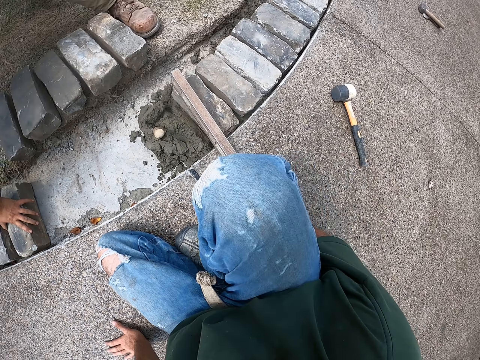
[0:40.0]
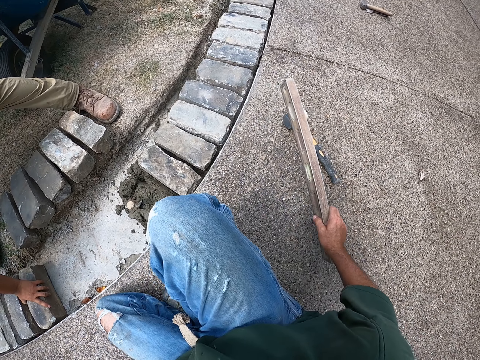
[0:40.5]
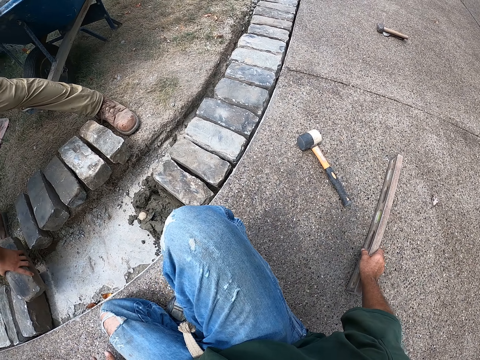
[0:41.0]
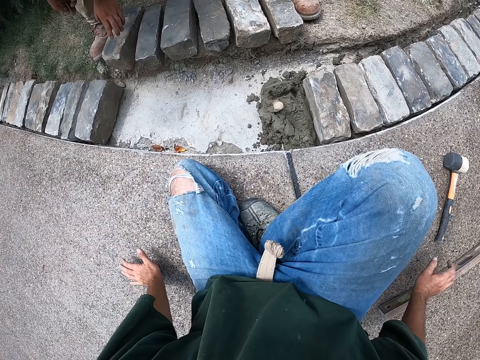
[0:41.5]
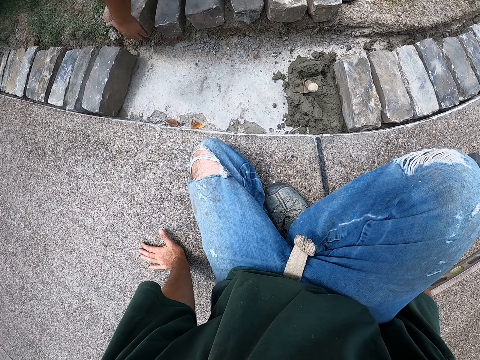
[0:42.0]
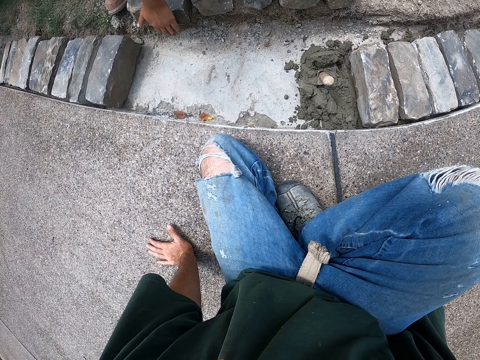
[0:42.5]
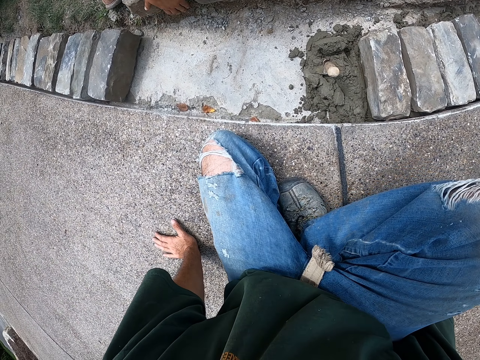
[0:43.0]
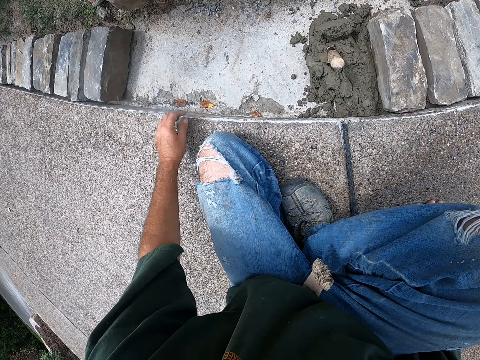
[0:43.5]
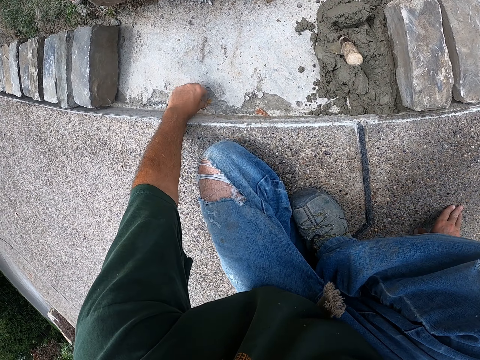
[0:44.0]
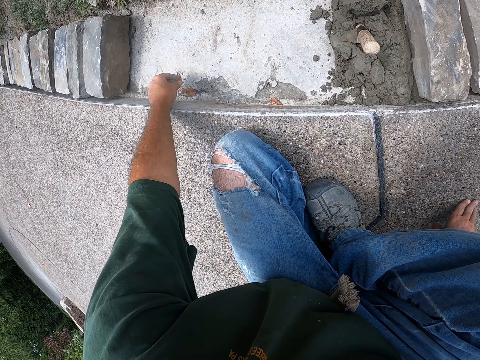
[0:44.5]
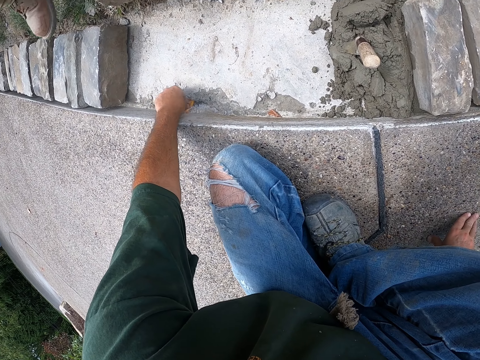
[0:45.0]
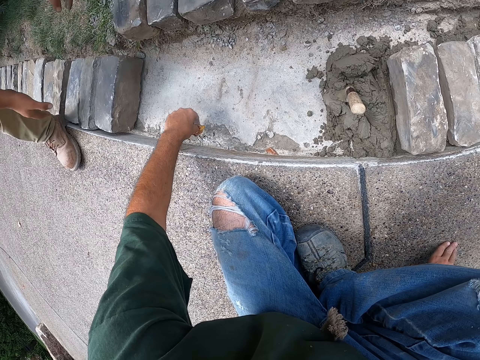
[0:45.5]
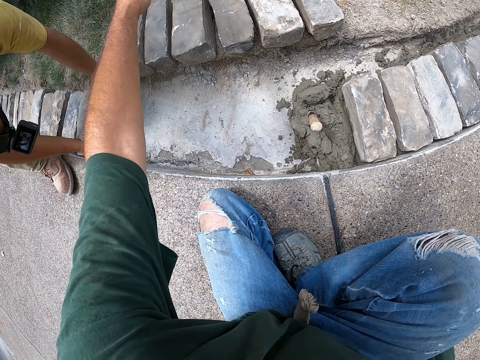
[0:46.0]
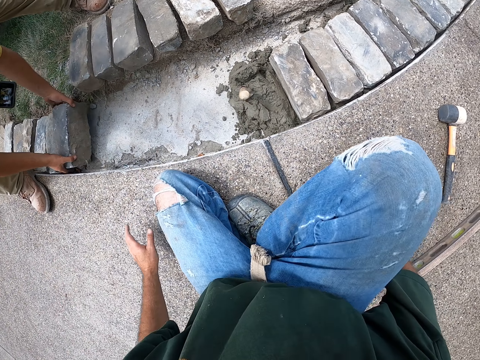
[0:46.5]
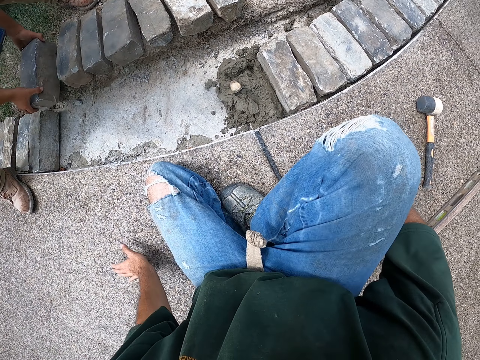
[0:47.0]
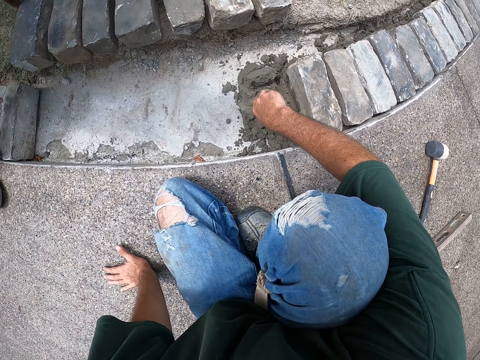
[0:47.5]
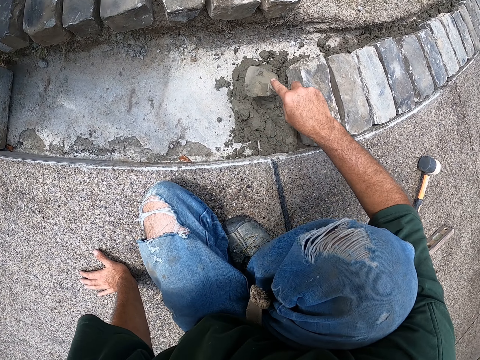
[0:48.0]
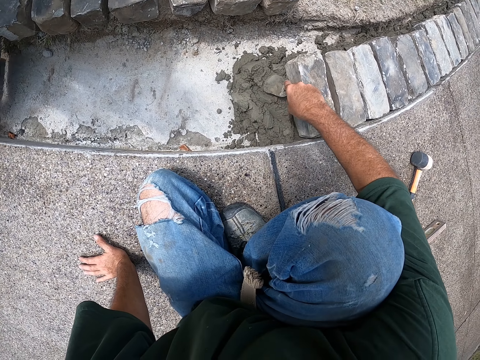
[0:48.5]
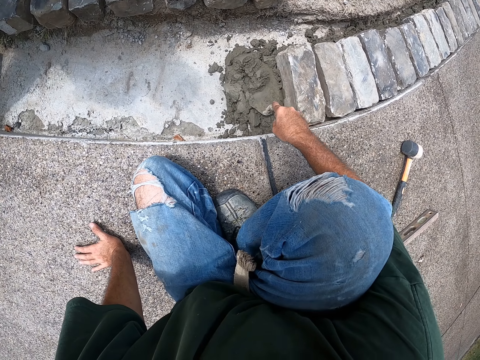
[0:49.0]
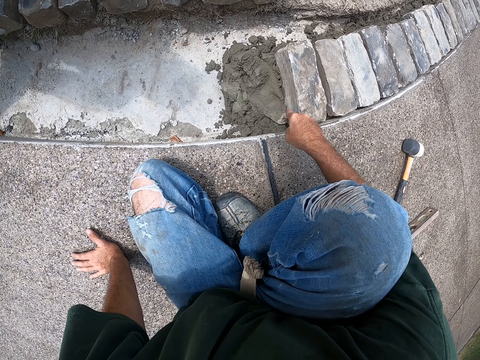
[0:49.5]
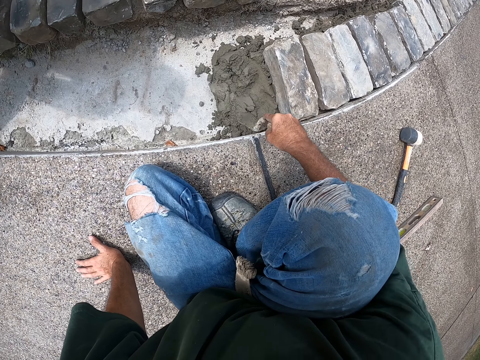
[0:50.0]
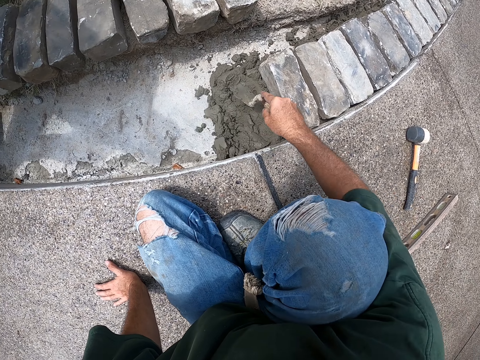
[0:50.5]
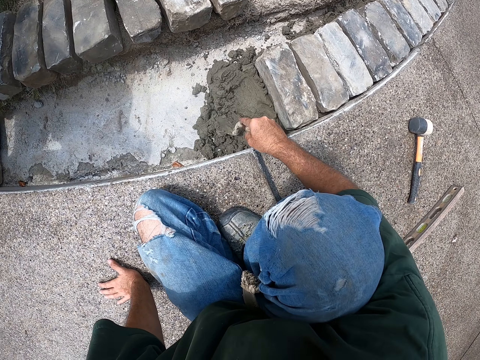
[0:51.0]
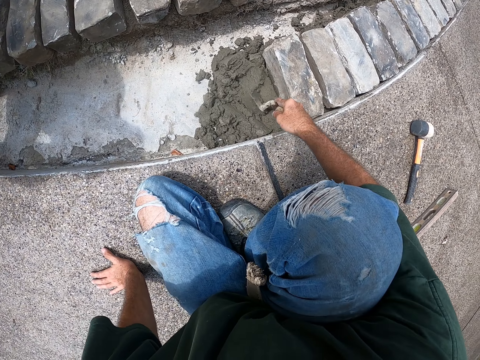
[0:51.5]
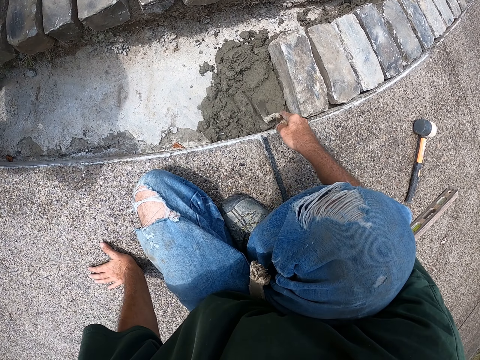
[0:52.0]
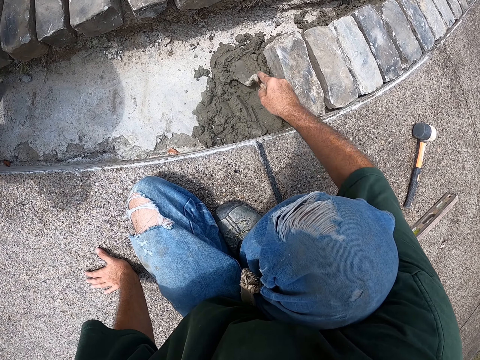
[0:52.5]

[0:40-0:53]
The camera wearer carries the spirit level or I-beam level. They move the I-beam level. A man moves the brick. The camera wearer puts down the spirit level. They look around. The man aligns the brick. The camera wearer picks up dirt on the floor. The man walks over the bricks. The camera wearer throws the dirt. The man moves the bricks with both hands. The camera wearer holds the trowel. They spread cement with a tool. They level the concrete. The man moves the brick.

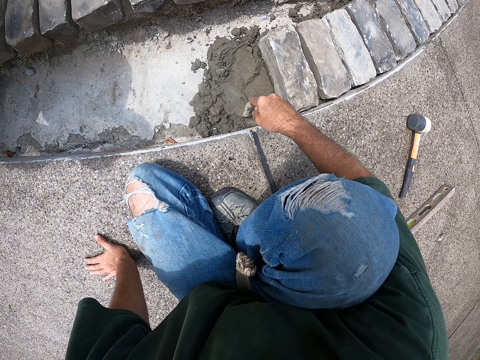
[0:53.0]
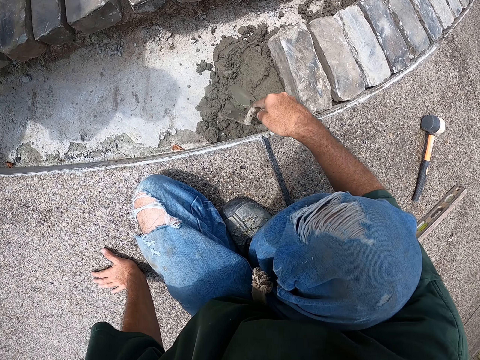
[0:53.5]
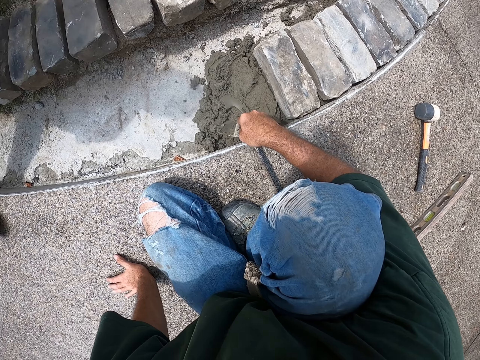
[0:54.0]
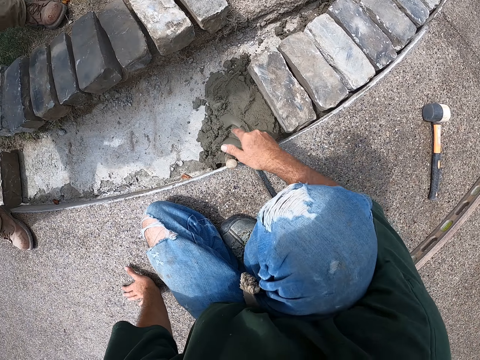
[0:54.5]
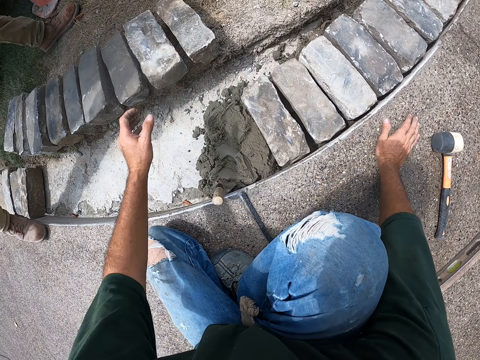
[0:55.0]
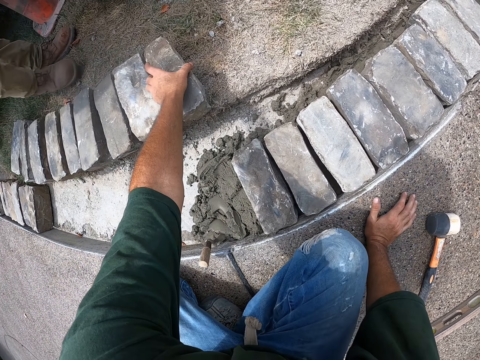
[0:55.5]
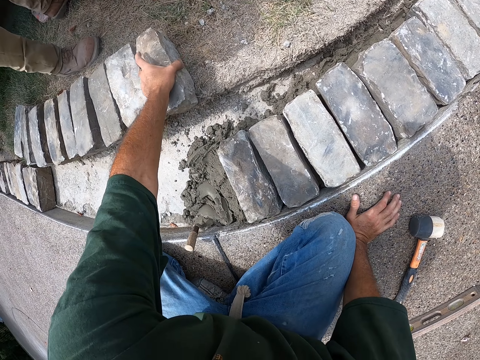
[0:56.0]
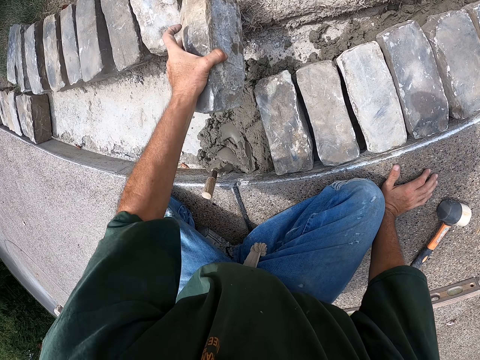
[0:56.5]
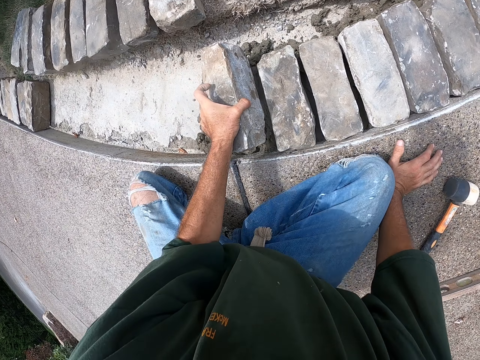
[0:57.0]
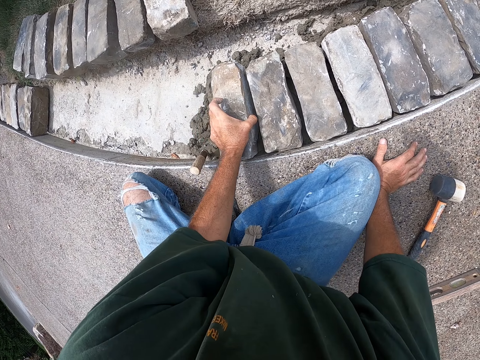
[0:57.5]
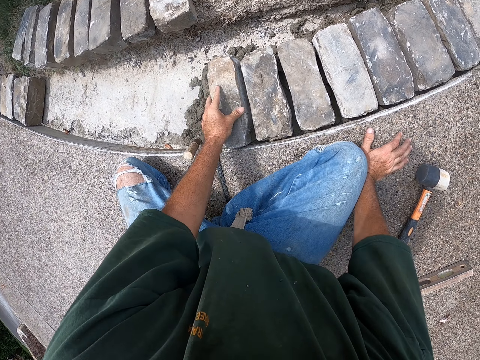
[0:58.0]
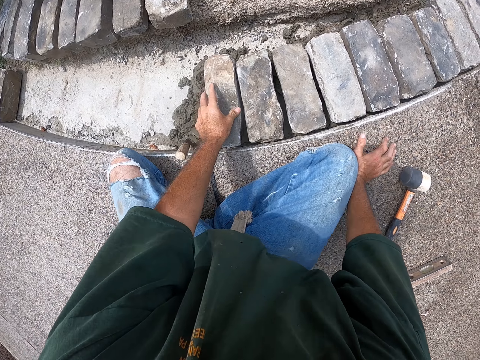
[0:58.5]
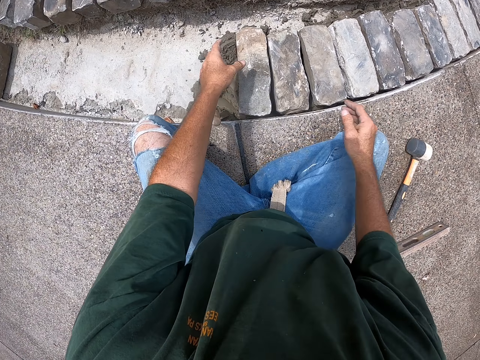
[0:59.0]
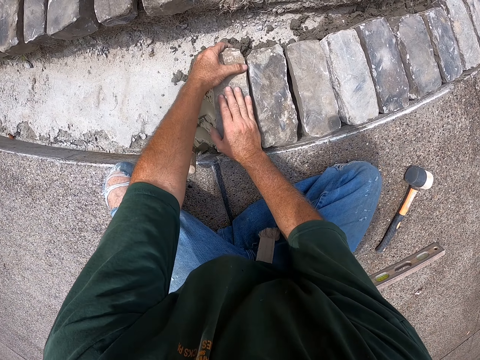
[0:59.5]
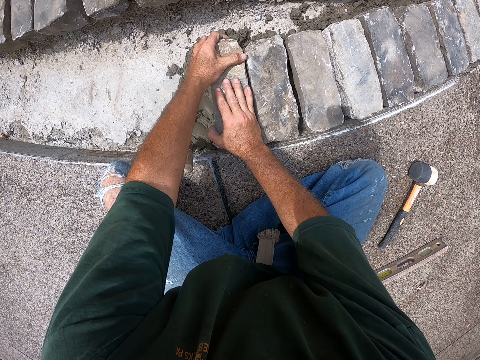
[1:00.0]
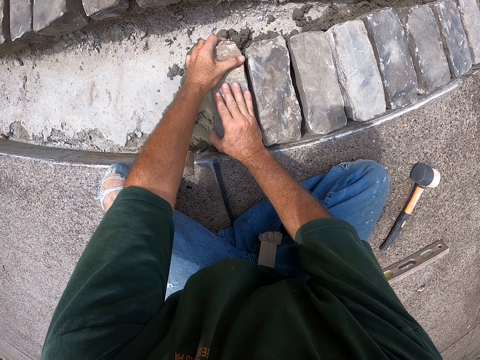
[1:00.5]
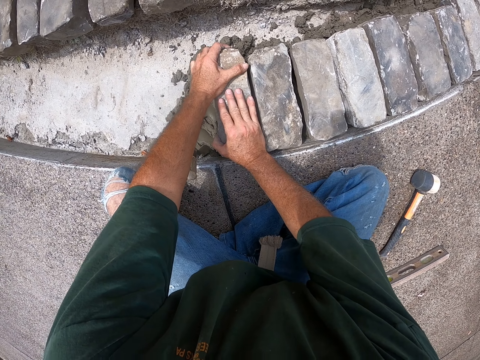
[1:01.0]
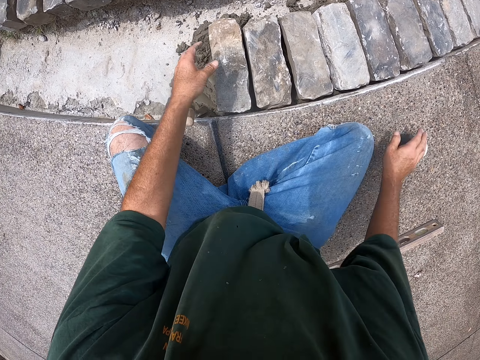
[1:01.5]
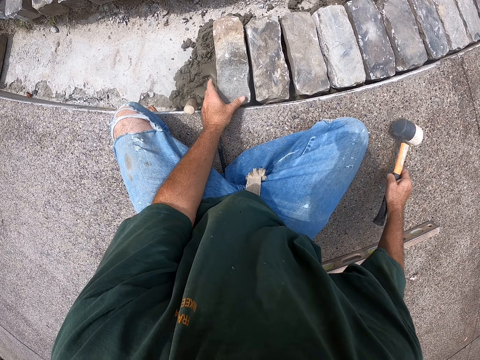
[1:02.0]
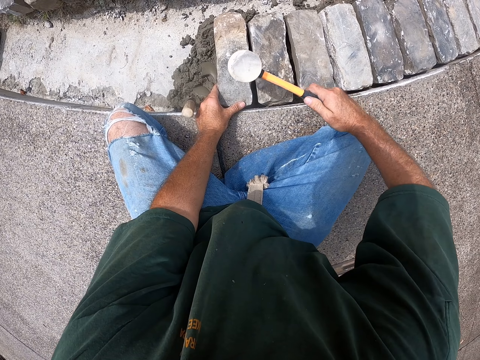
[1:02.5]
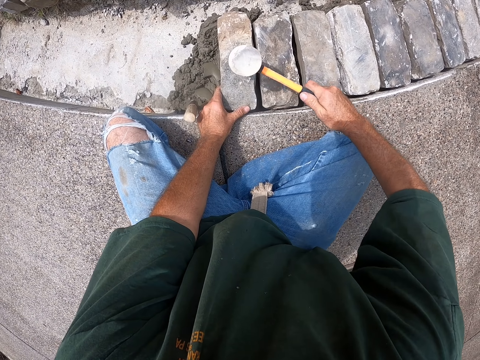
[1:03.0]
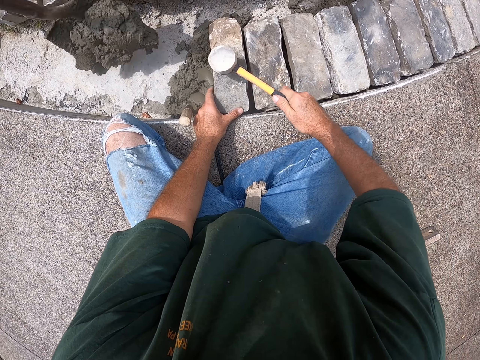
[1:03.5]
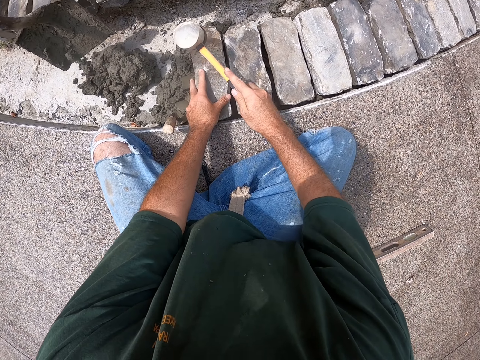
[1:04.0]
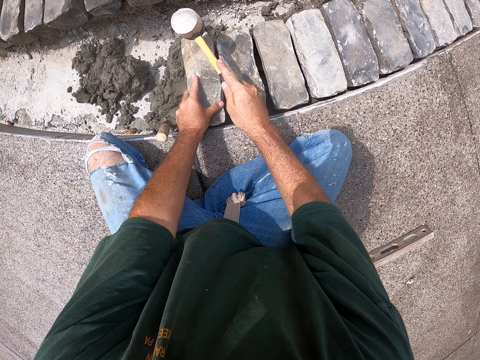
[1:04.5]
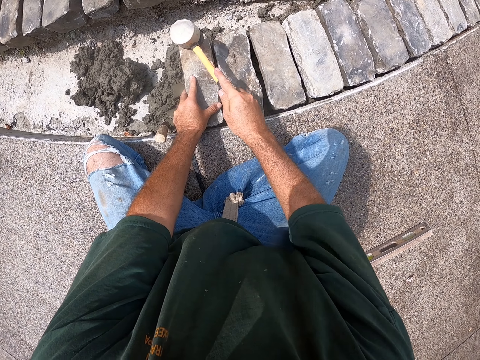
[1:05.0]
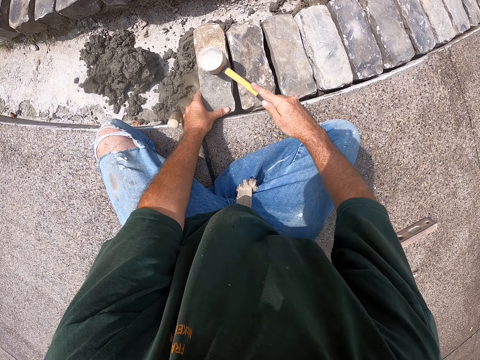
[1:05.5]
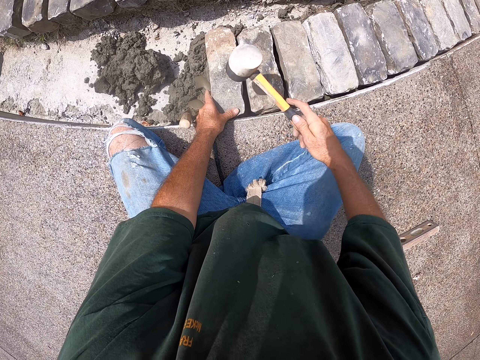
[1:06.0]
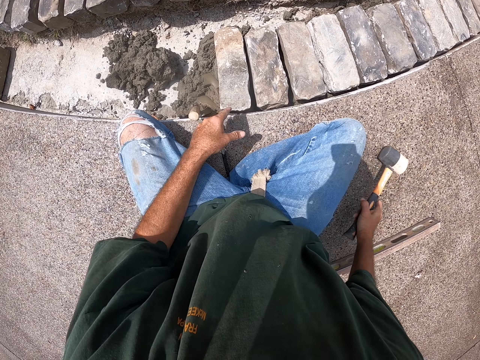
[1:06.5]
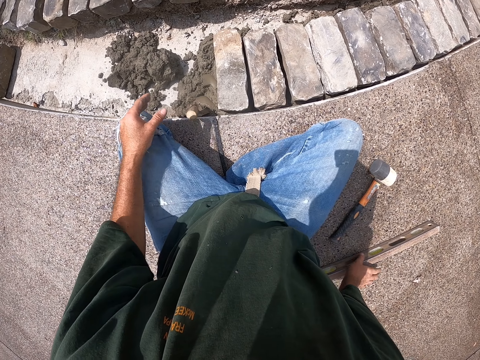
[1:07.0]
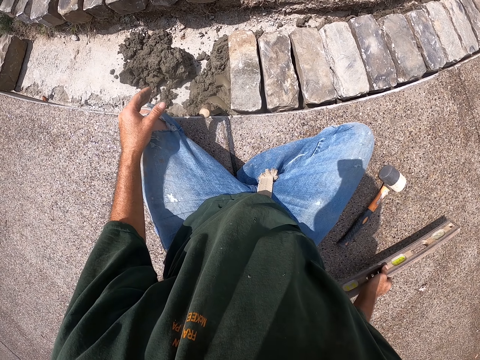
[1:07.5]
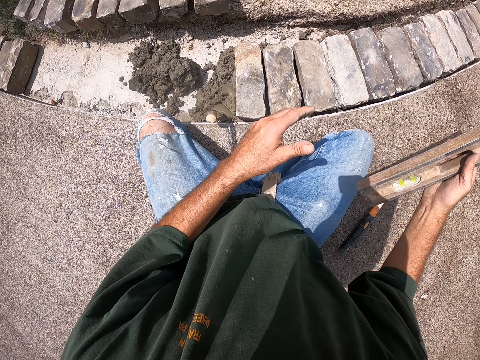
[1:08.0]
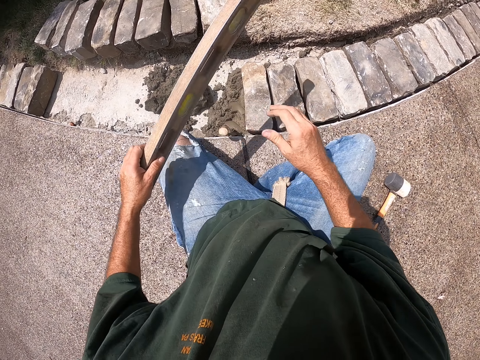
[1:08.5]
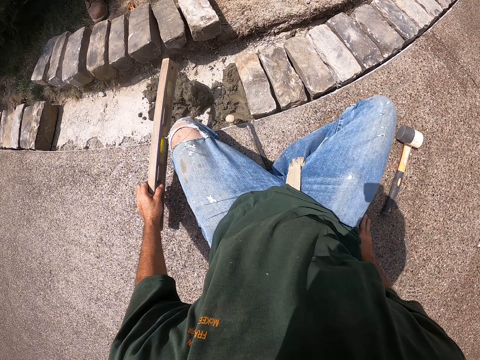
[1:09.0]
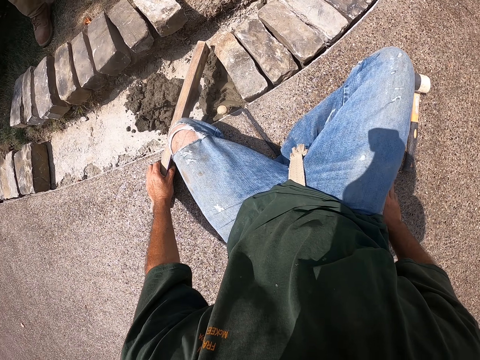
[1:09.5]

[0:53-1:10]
The camera wearer picks up a brick. They put down the brick. They push down the brick with both hands. They pick up a hammer. They hit the brick with the hammer. A man pours the concrete. The camera wearer puts down the hammer. They pick up the I-beam level or spirit level. They hold the I-beam level with the other hand.
